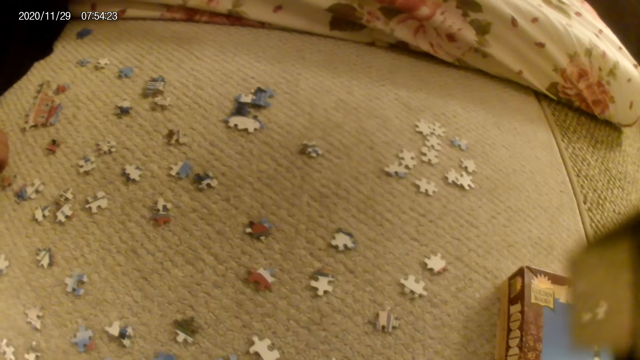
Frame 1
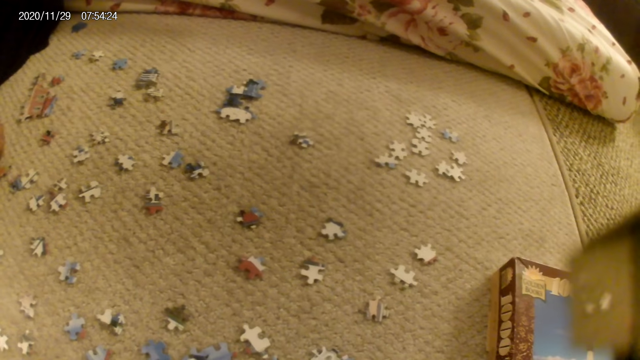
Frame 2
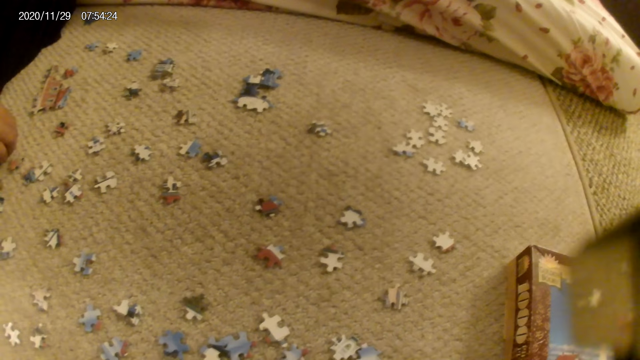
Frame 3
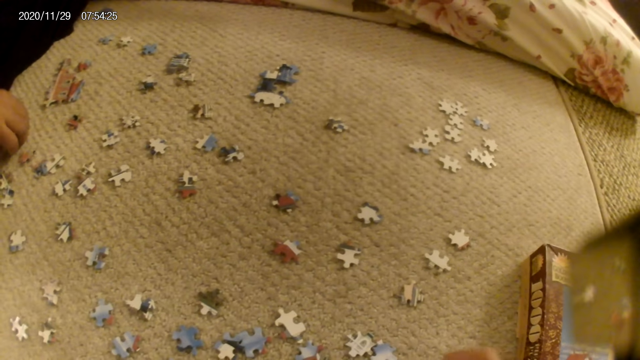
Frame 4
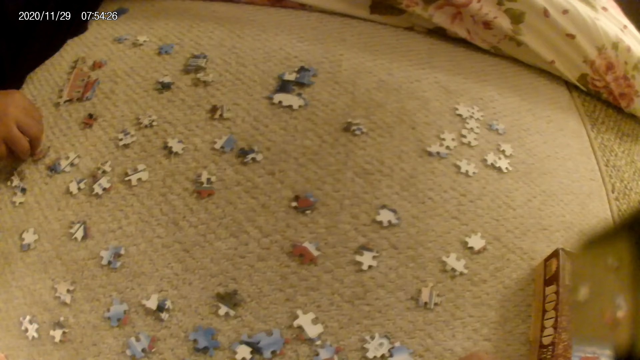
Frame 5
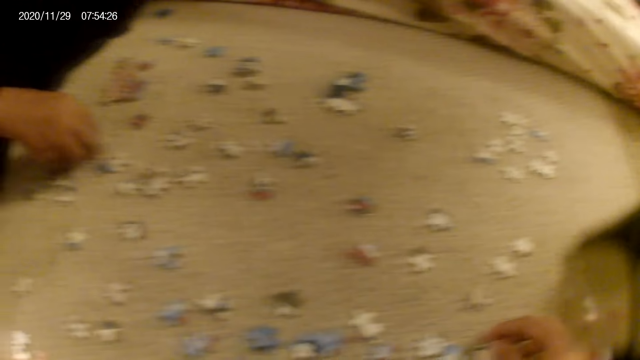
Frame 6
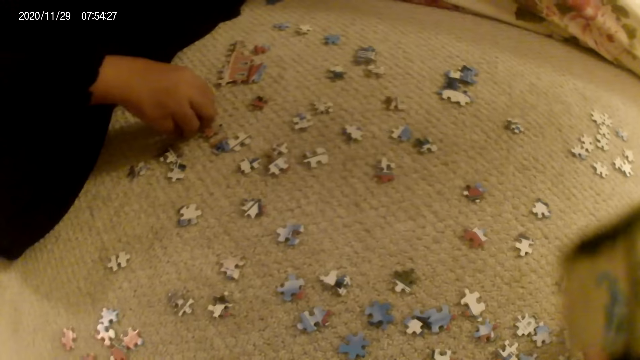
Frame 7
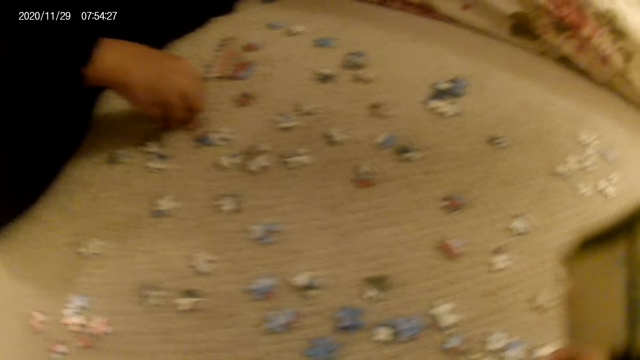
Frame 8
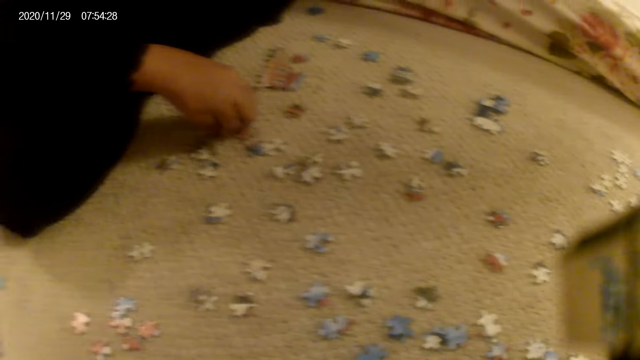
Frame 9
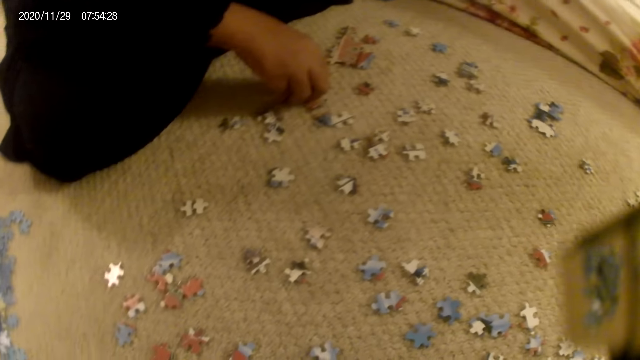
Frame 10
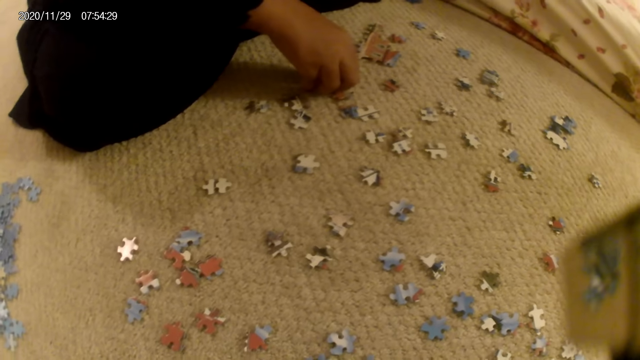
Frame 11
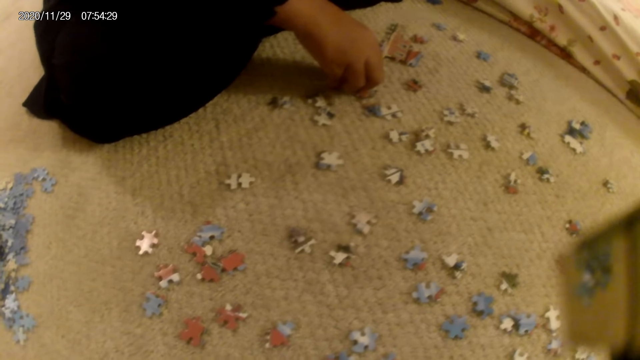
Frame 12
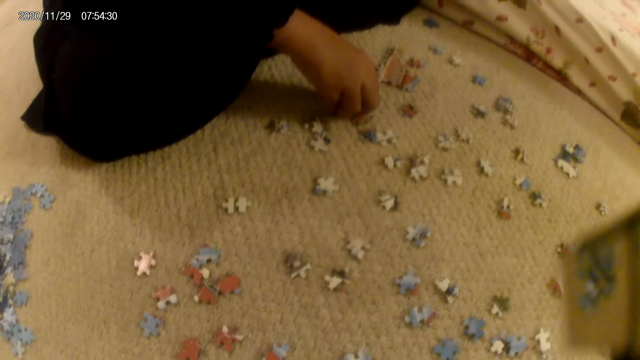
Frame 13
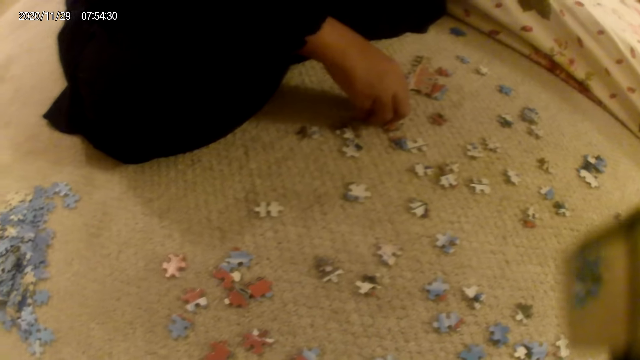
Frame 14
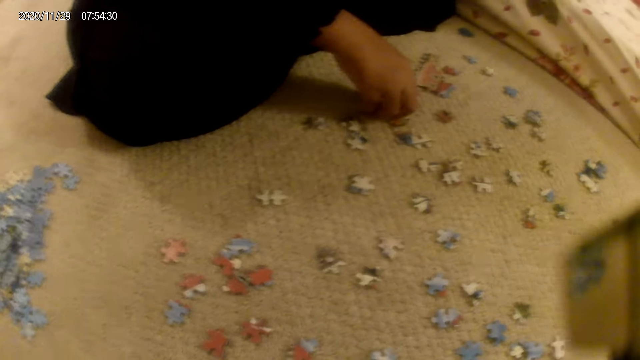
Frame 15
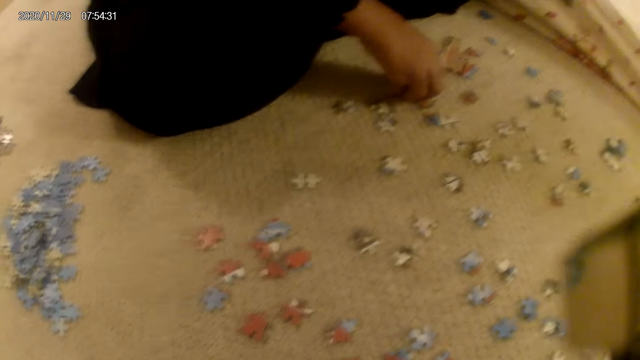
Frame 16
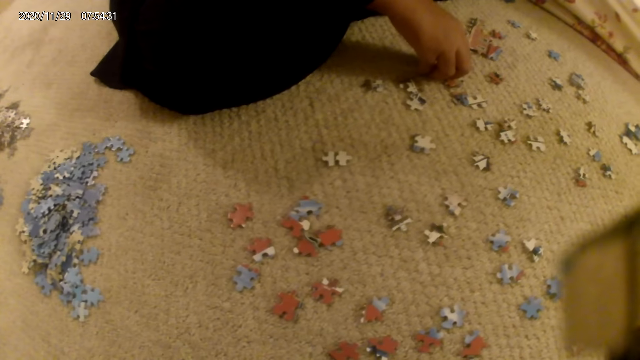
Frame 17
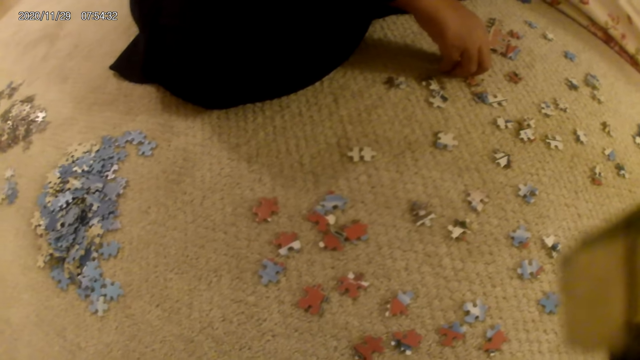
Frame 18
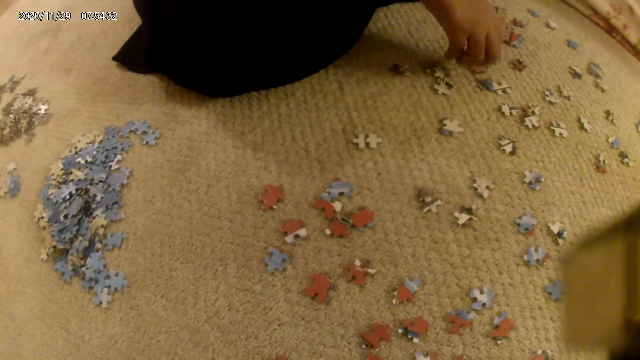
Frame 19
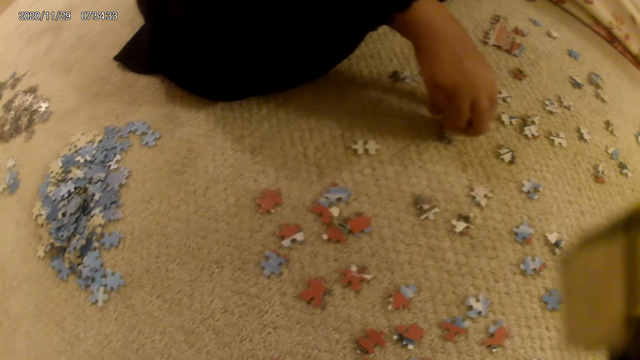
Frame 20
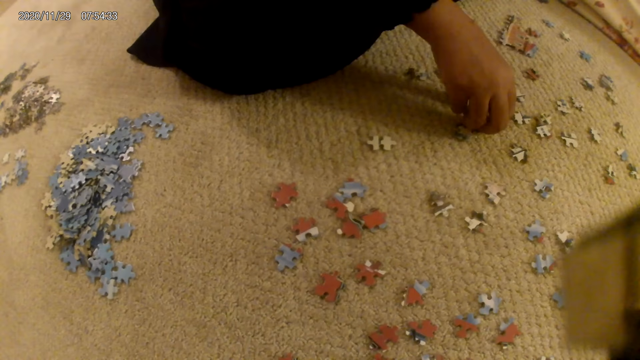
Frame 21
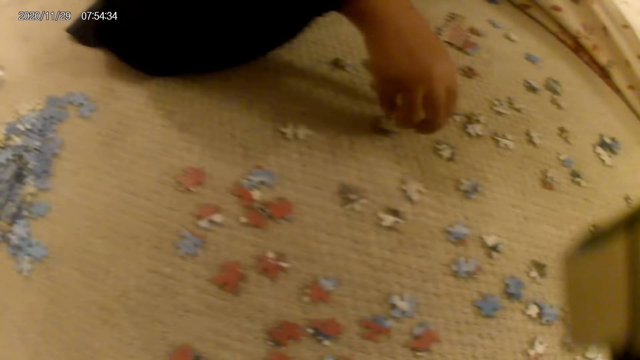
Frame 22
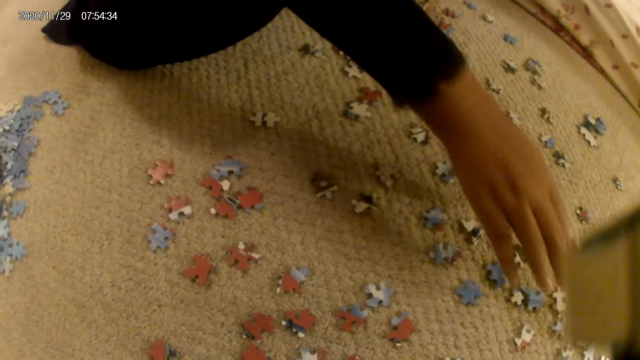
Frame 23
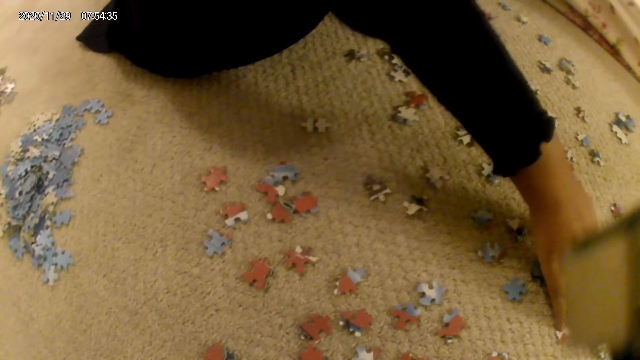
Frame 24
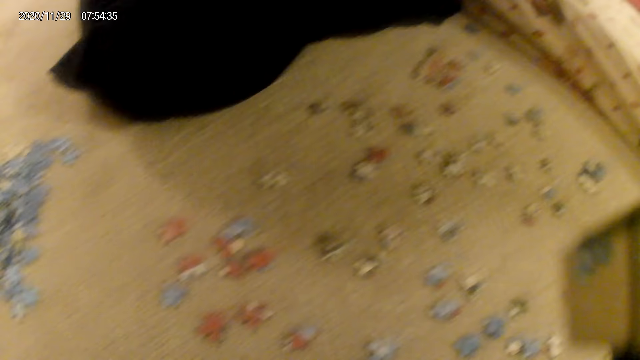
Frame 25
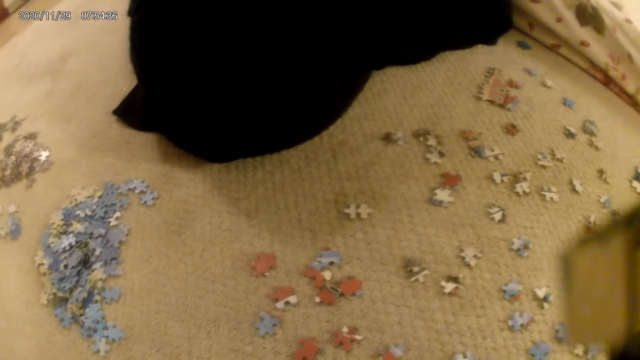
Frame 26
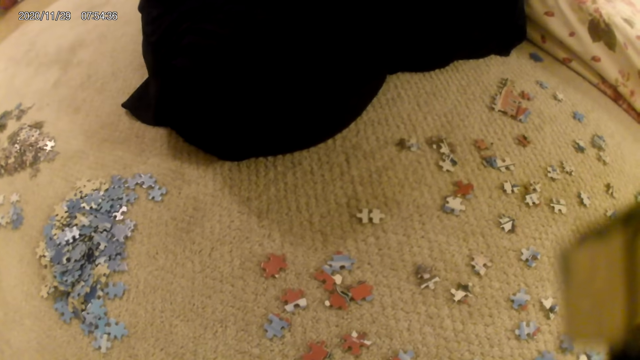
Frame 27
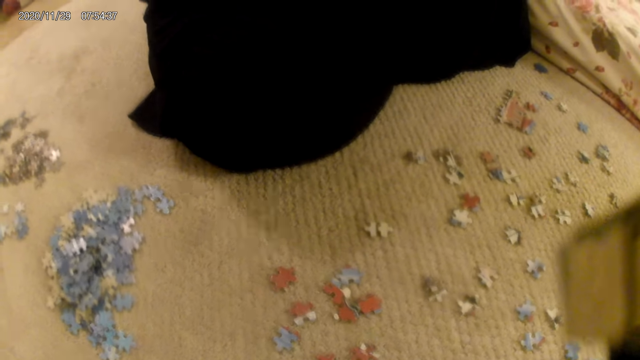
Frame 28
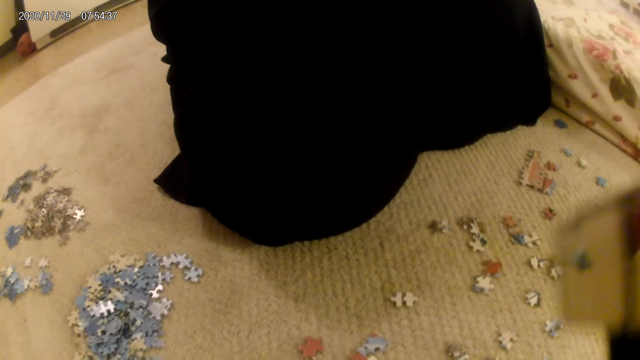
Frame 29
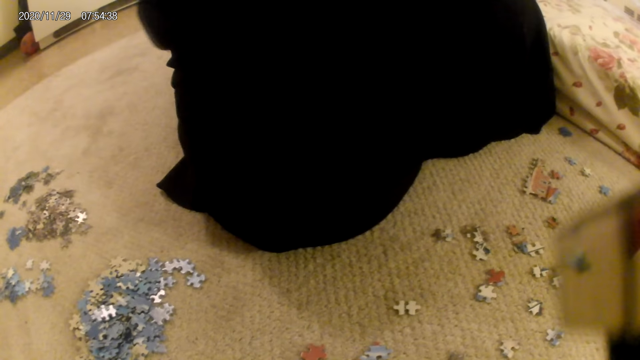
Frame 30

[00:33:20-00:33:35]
The camera wearer picks up a puzzle piece. They look around. A lady touches a puzzle piece. The lady picks up the puzzle piece and stares at the puzzle piece.

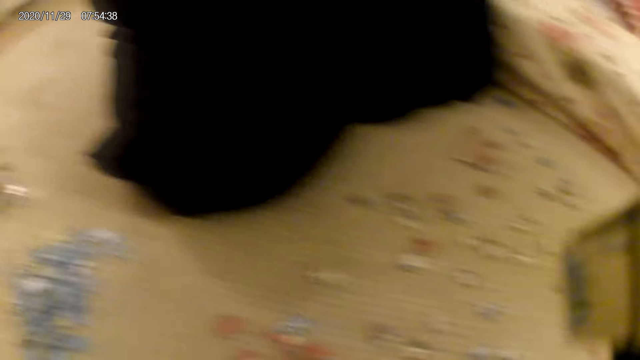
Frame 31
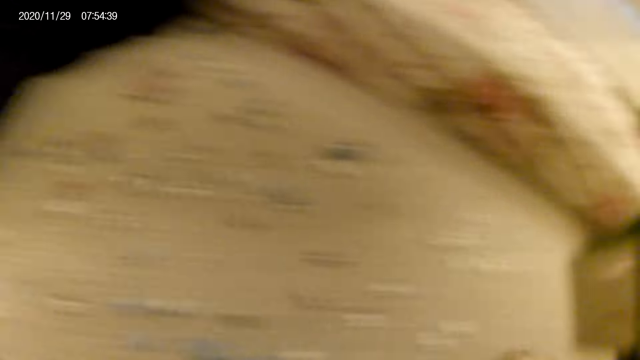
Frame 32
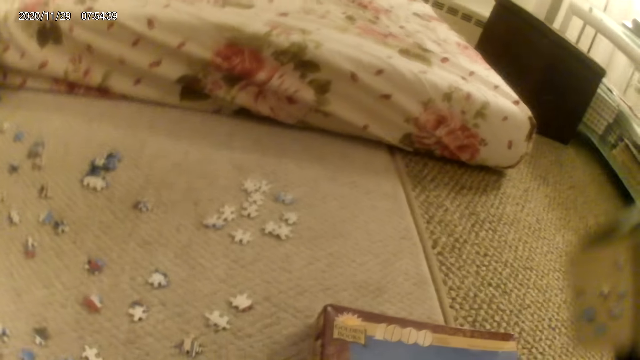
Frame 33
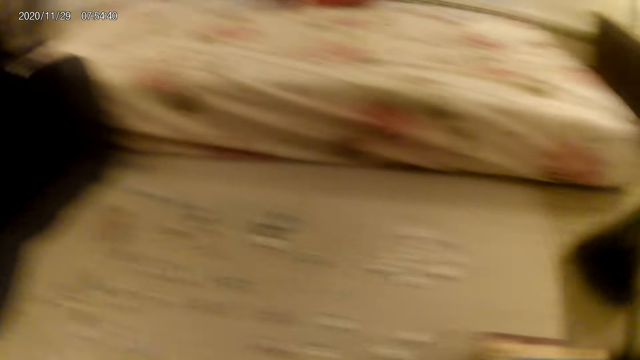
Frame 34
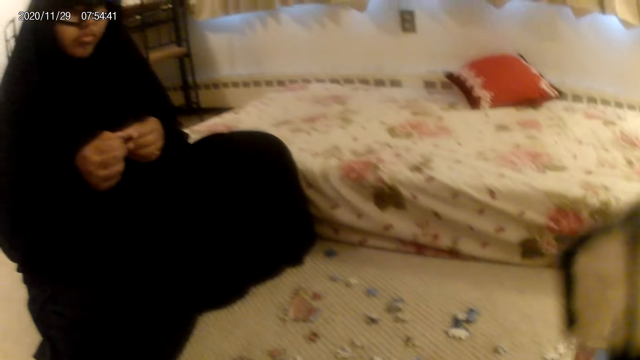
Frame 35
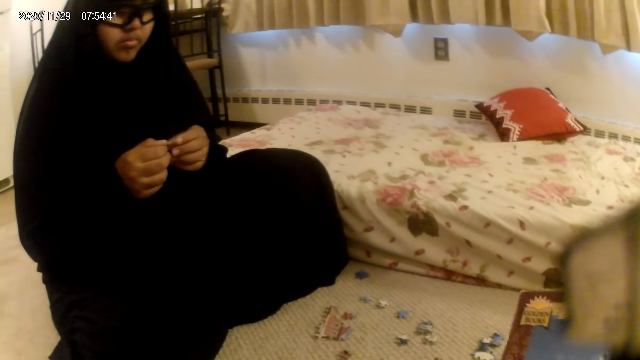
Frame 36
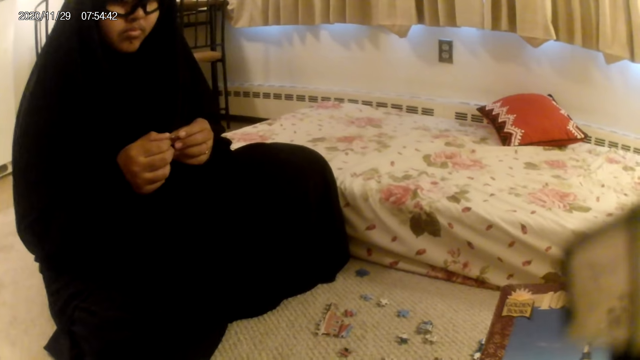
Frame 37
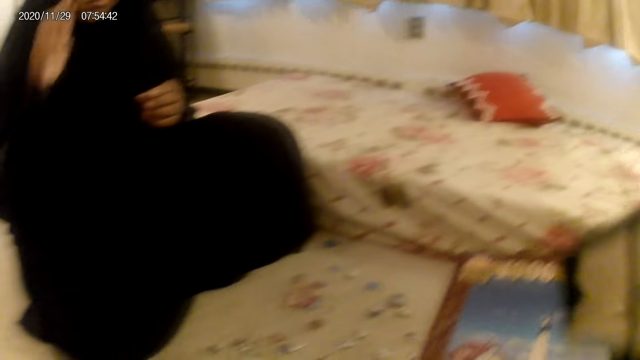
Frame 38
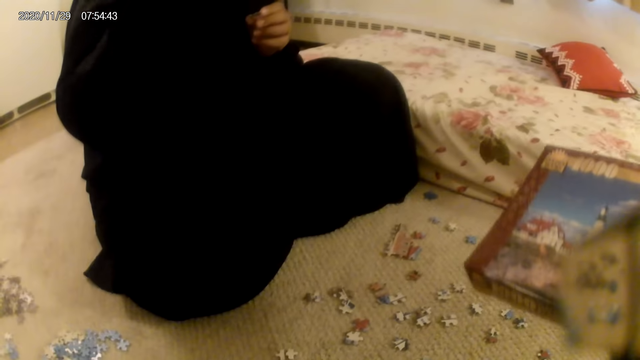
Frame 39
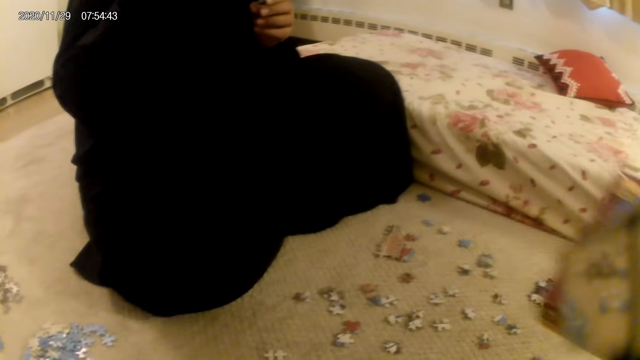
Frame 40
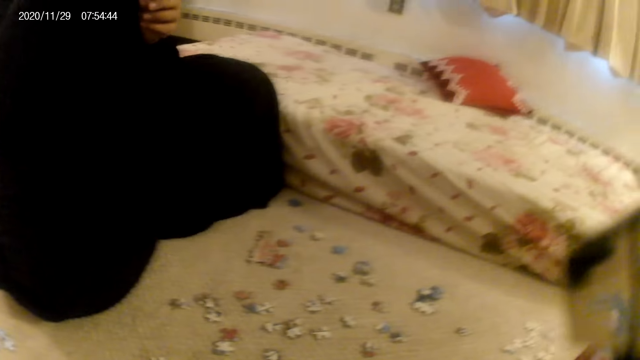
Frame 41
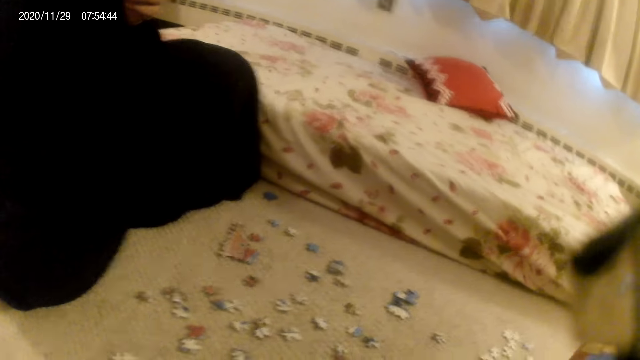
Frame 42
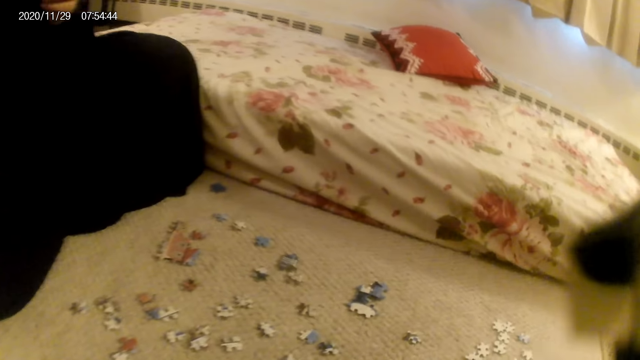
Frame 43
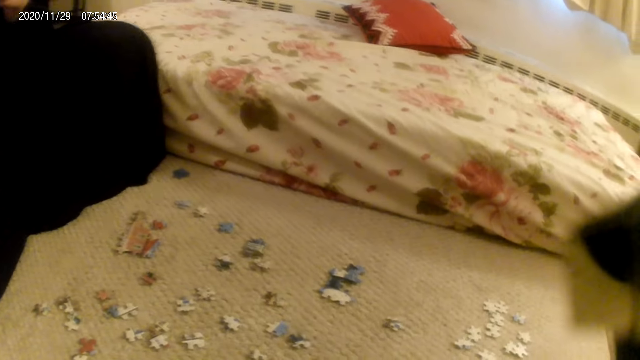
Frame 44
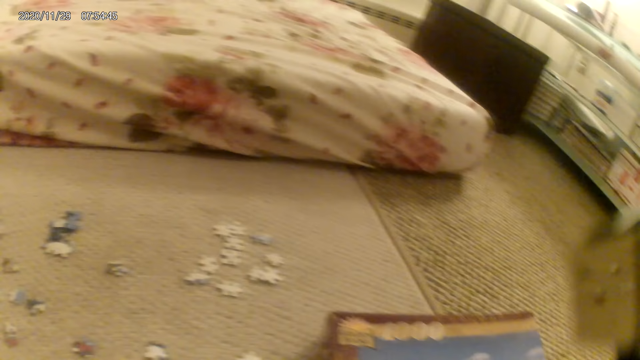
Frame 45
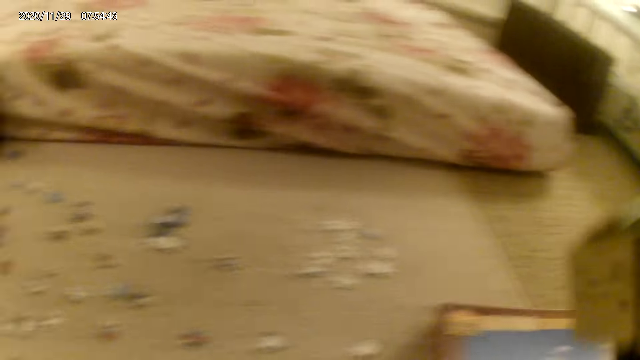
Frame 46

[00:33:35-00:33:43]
The camera wearer picks up the puzzle box. A lady adjusts the glasses. The camera wearer places the puzzle box on the floor.
